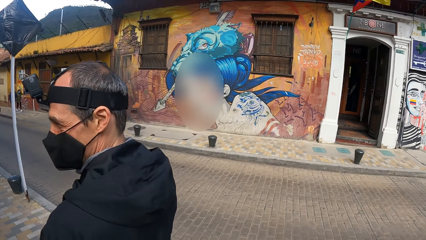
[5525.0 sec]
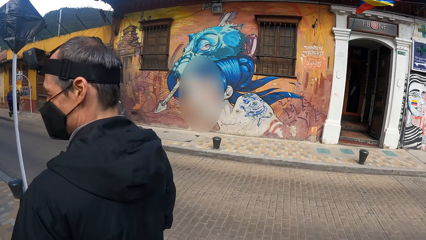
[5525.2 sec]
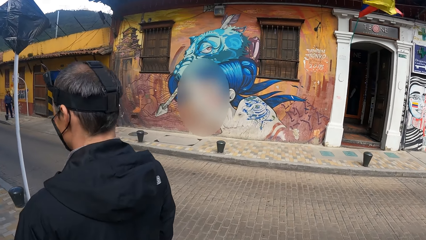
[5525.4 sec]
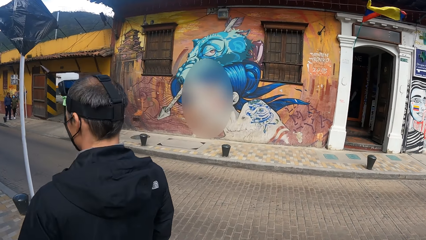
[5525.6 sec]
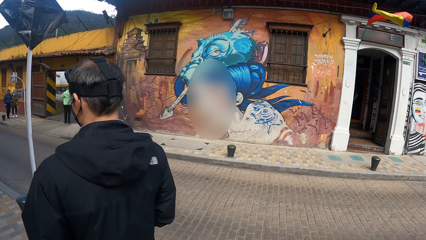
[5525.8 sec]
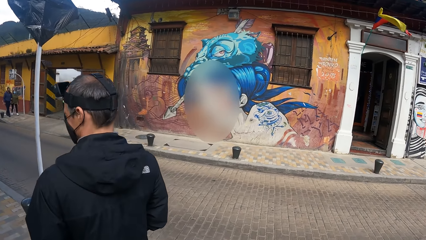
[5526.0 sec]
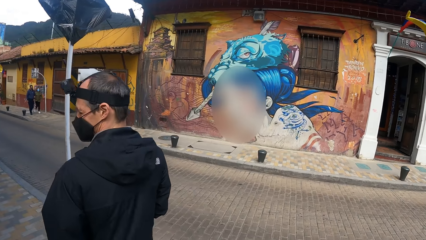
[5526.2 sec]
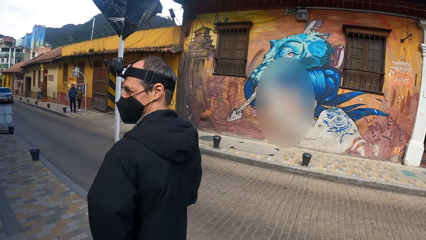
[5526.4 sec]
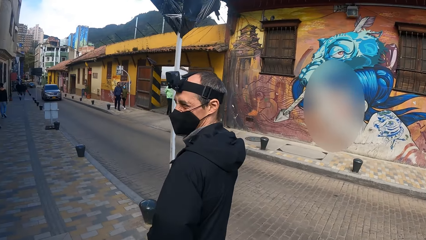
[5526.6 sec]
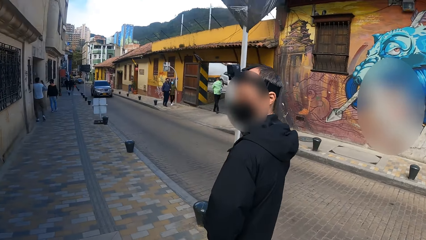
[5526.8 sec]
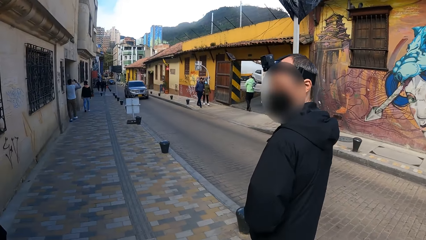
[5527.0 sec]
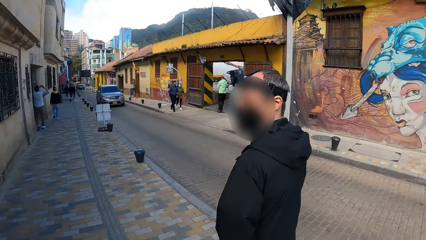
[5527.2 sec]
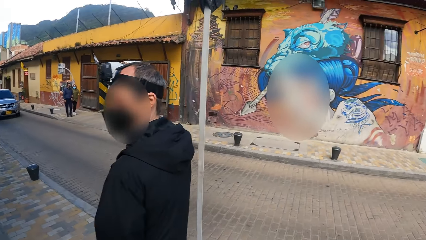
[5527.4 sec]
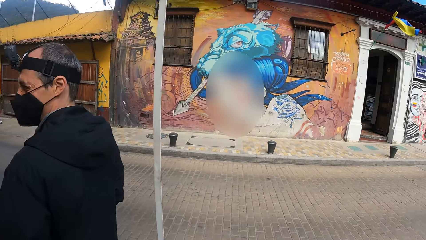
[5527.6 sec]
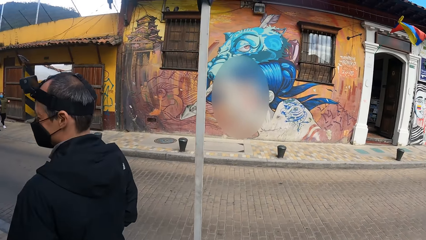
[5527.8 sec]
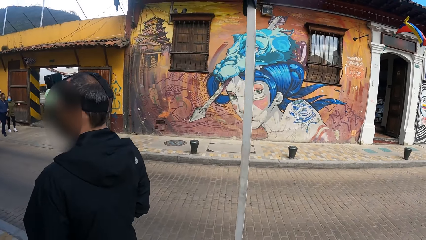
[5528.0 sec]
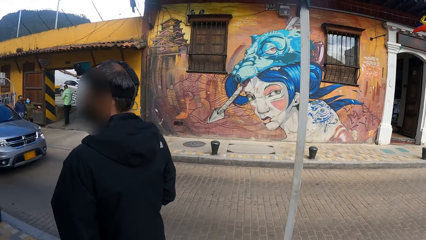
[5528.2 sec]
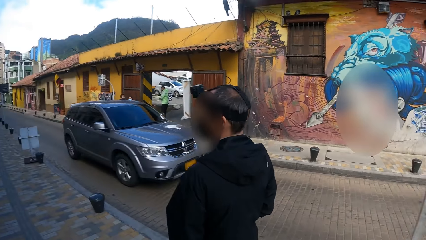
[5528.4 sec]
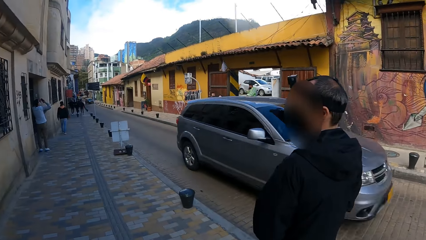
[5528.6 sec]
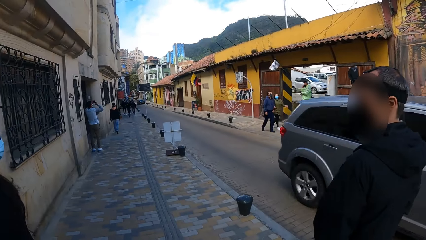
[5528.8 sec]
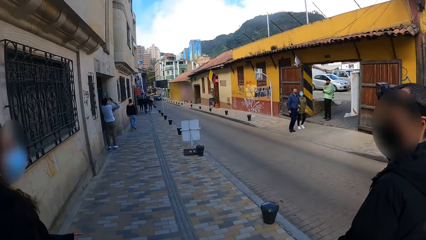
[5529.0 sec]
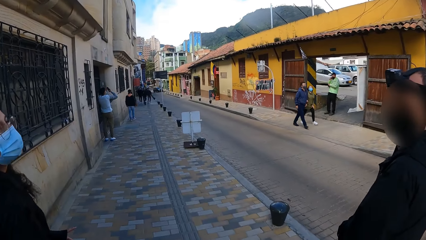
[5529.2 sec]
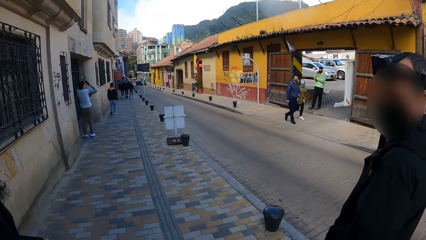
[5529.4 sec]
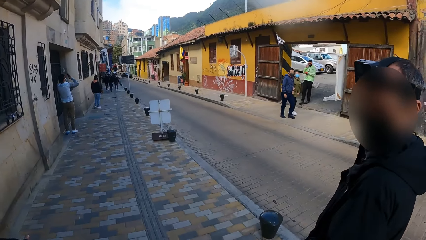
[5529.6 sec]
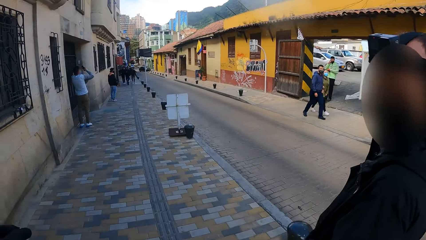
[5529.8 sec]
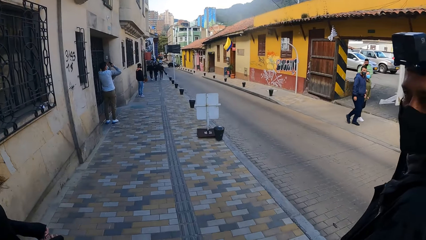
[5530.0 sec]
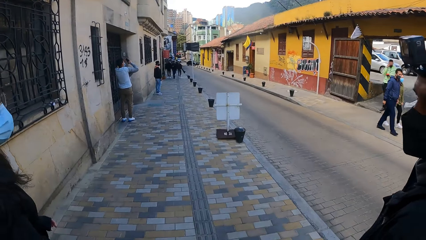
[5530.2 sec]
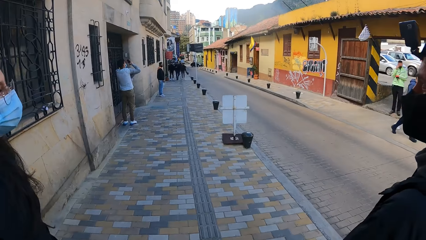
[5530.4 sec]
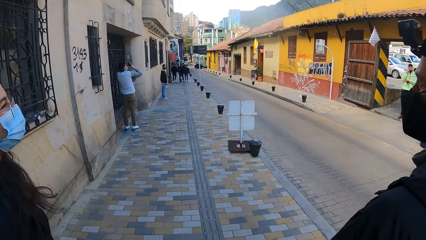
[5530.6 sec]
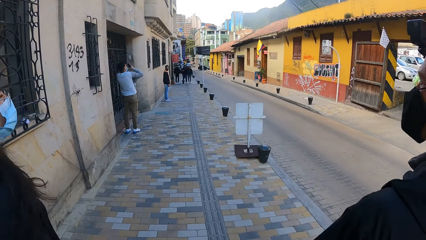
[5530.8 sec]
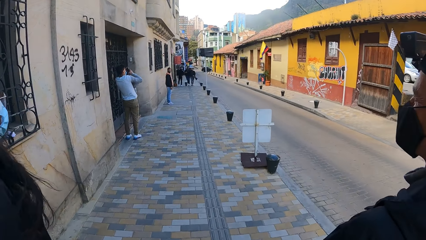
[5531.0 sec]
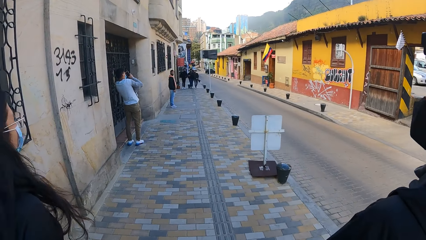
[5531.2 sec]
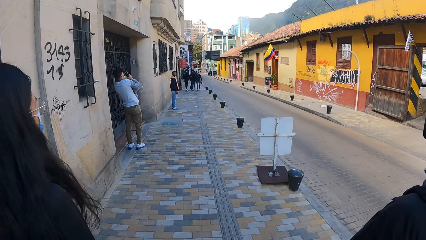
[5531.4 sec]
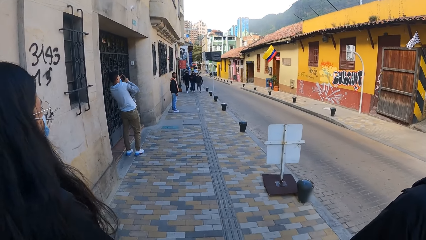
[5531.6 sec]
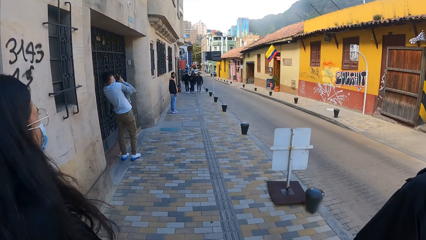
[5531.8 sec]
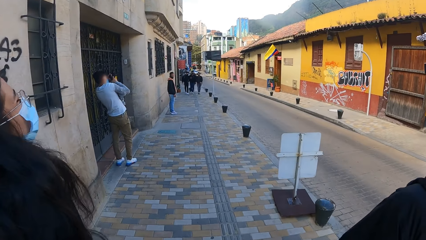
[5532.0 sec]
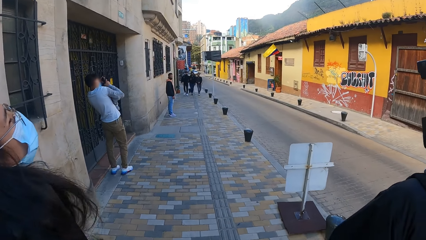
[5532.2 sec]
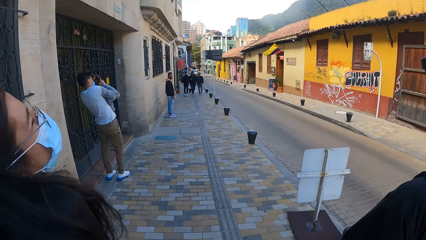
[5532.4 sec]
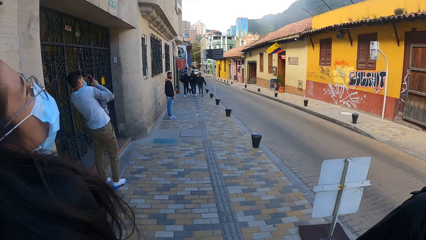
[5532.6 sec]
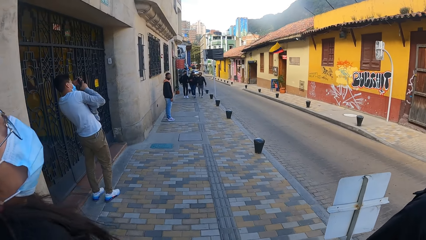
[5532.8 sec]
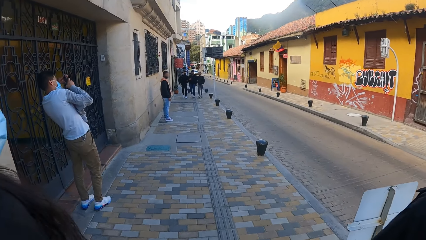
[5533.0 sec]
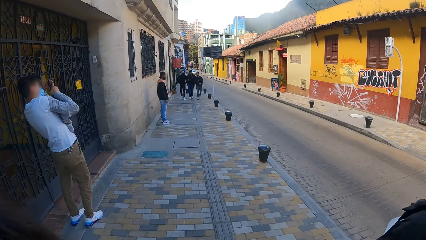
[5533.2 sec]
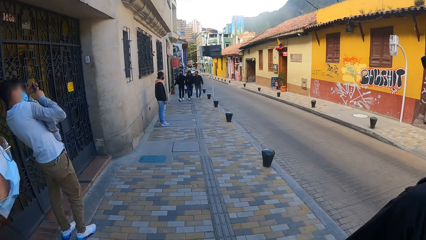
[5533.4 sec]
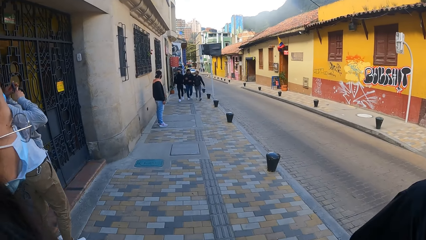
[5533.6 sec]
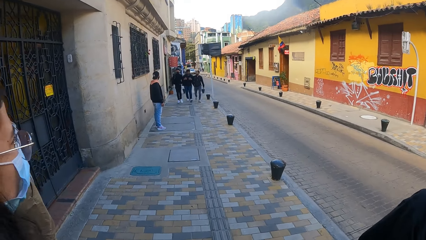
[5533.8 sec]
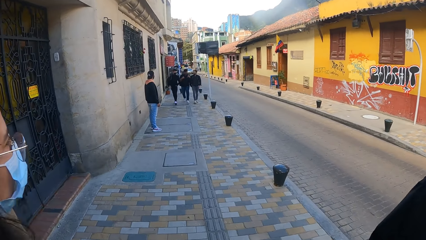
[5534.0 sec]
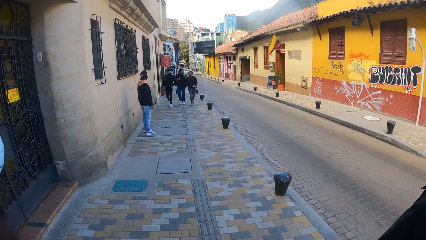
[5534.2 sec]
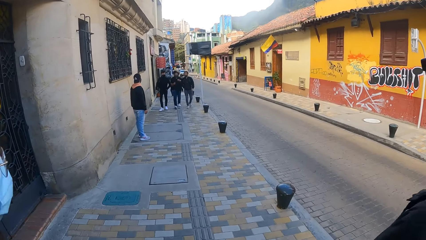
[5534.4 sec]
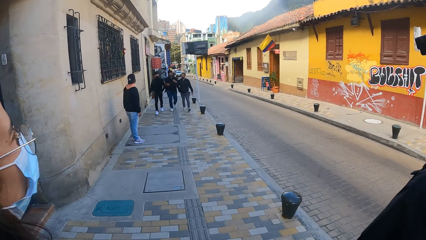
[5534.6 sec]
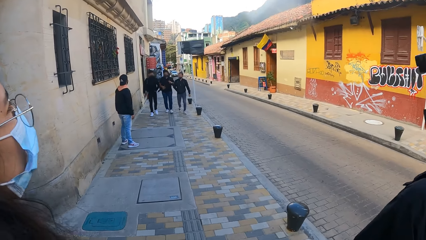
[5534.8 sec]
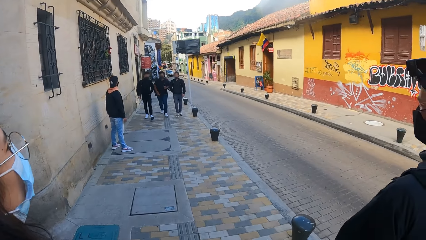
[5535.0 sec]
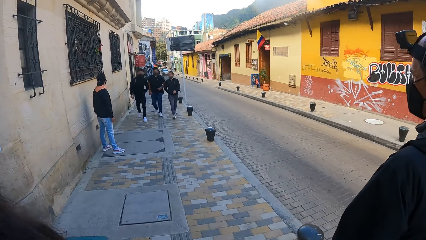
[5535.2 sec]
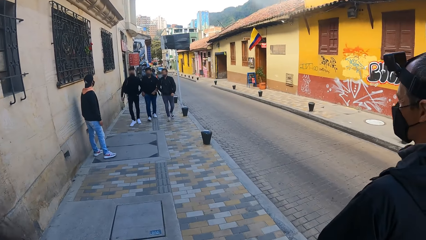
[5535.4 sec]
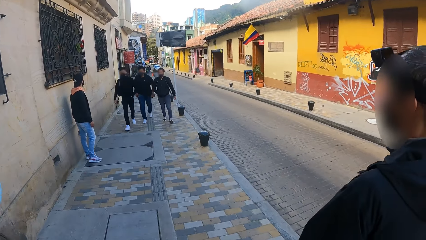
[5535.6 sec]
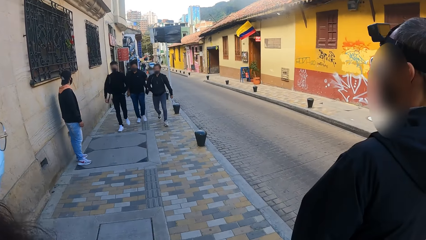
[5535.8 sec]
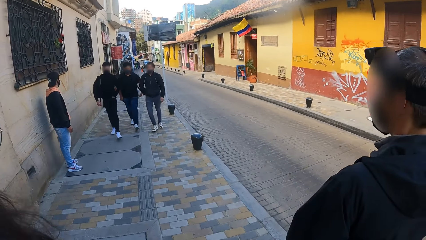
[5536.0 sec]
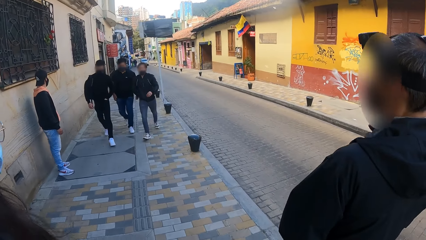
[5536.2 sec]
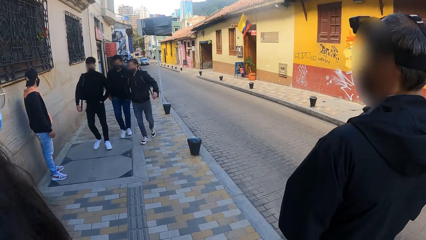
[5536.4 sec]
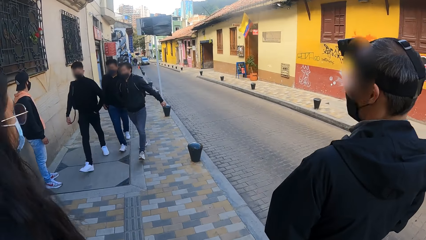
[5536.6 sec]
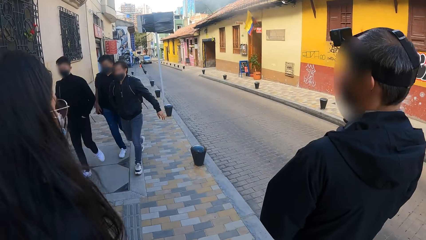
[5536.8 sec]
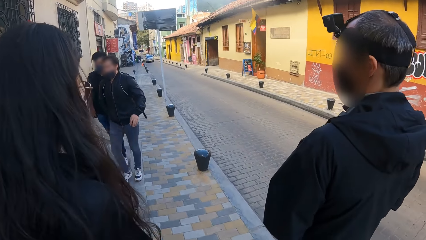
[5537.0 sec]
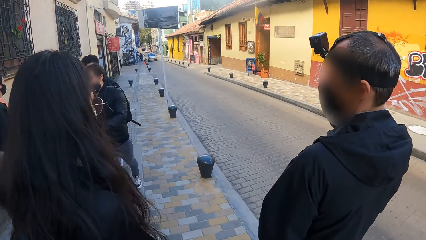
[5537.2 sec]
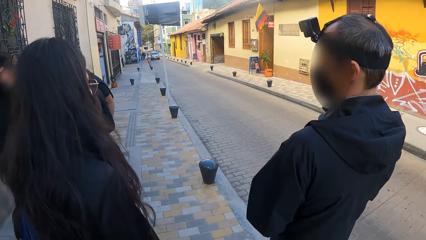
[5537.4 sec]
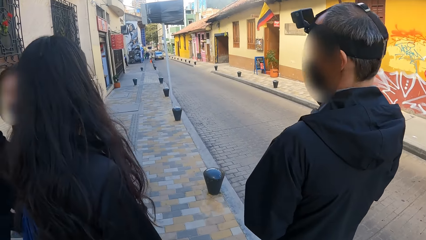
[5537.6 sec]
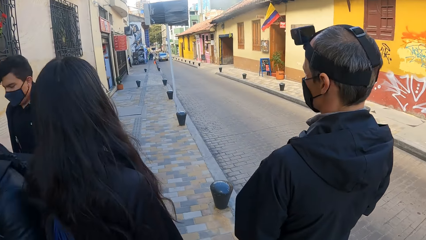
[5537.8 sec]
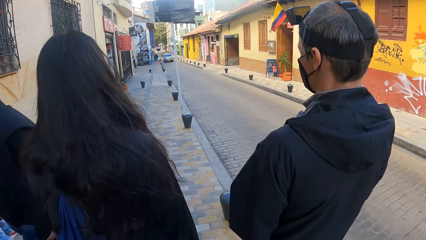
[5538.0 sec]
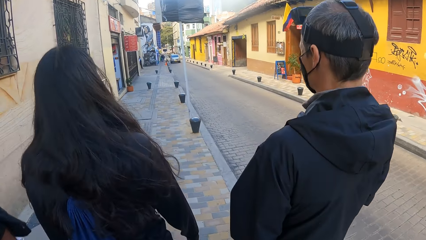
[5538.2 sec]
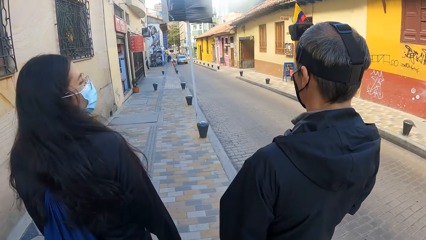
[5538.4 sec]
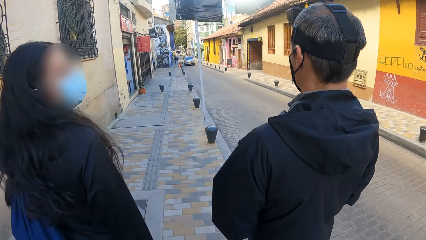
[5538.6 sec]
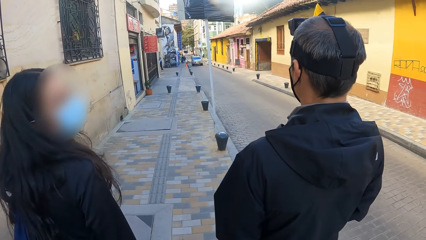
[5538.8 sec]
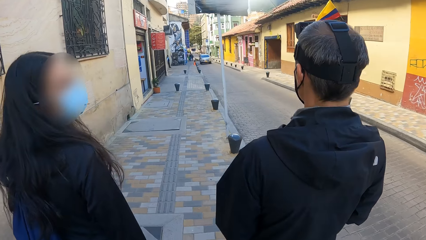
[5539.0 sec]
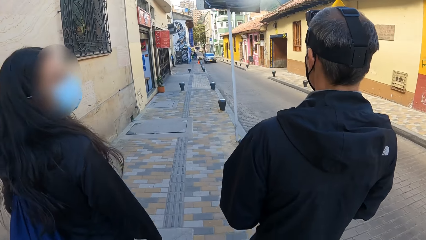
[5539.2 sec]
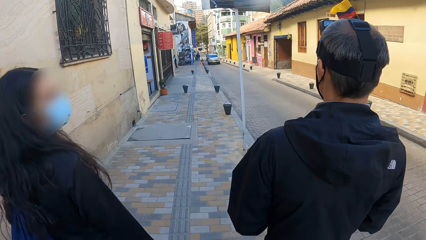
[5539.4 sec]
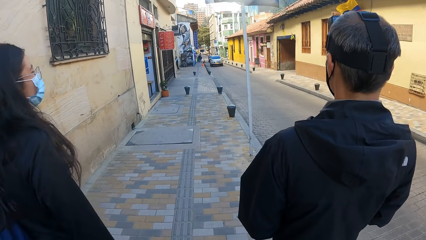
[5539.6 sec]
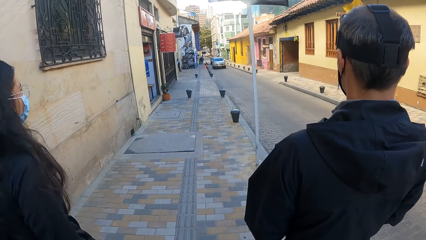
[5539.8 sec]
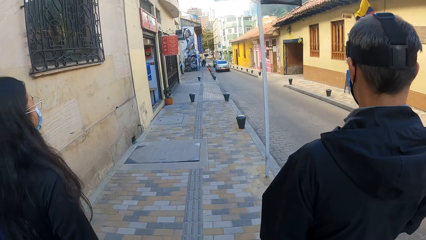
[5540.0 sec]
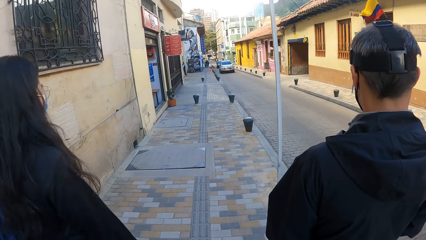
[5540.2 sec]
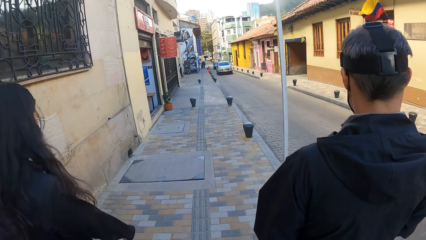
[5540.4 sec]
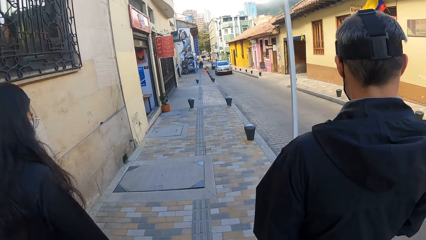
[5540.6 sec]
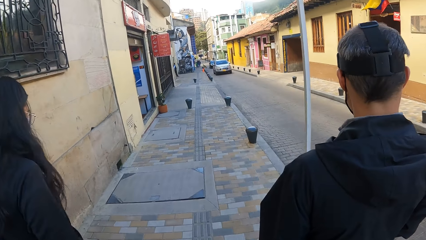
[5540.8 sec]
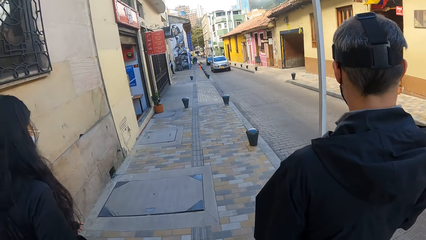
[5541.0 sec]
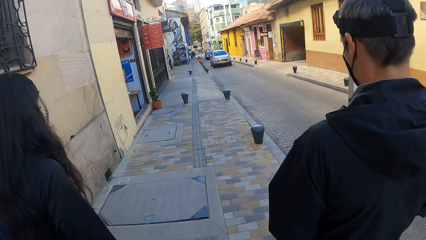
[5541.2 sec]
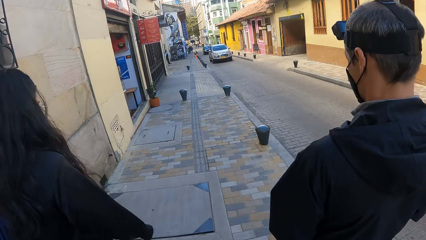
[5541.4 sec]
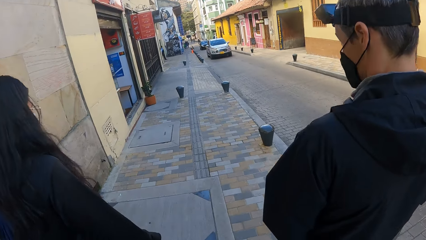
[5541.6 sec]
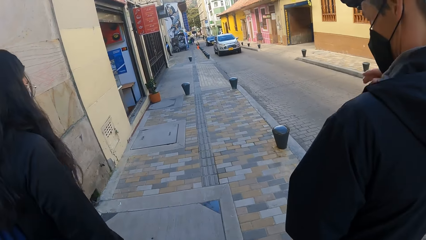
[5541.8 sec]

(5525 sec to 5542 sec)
The camera wearer walks on the pavement. A silver car drives past the man, the woman and the camera wearer. A group of persons walk past the man, the woman and the camera wearer.
